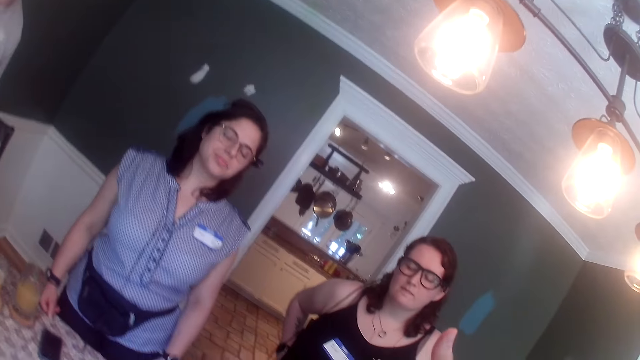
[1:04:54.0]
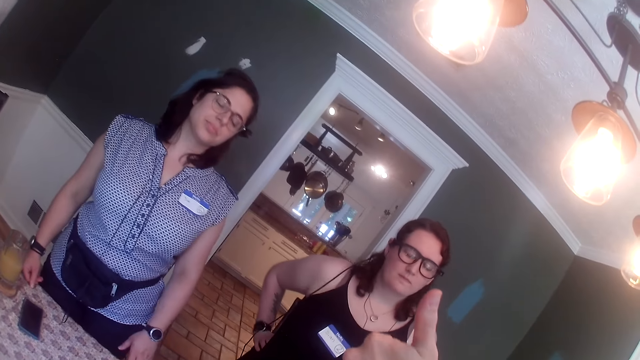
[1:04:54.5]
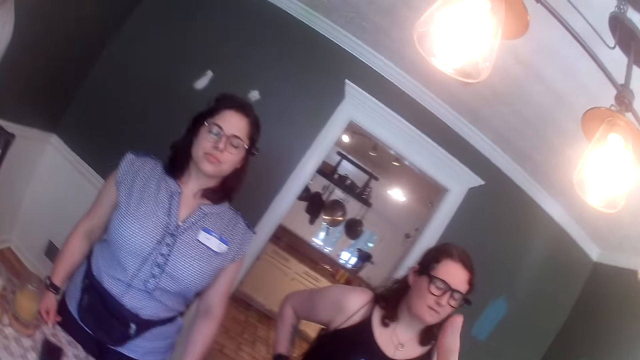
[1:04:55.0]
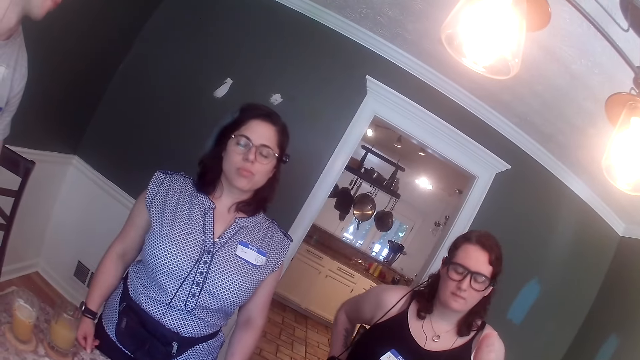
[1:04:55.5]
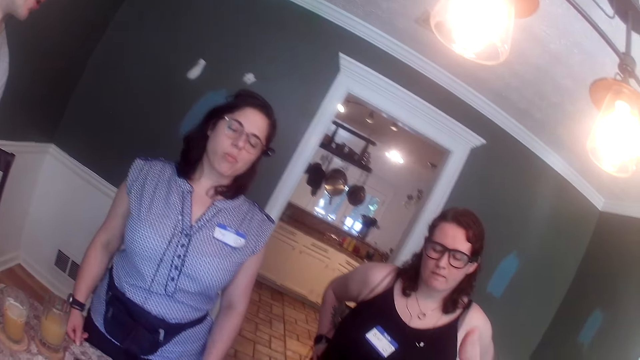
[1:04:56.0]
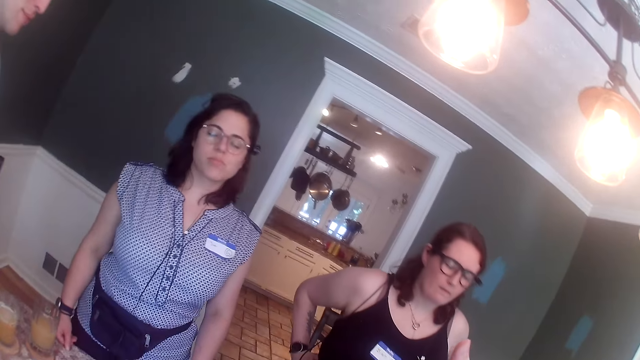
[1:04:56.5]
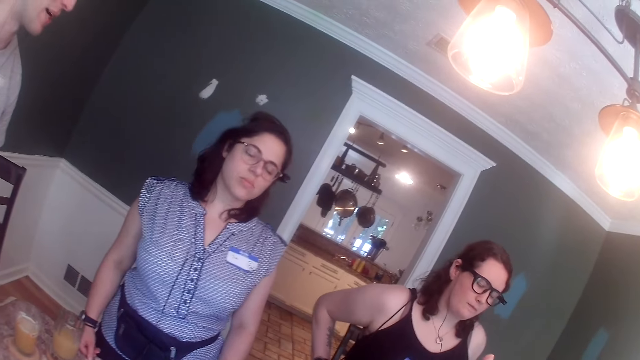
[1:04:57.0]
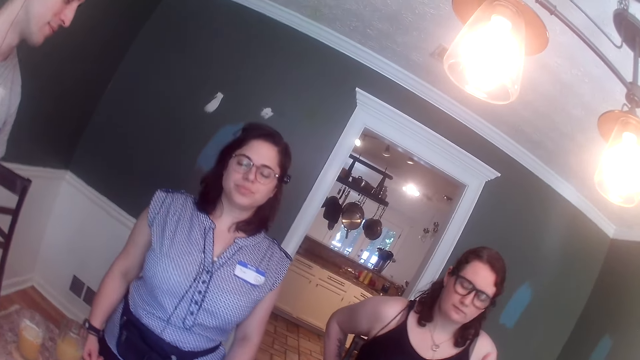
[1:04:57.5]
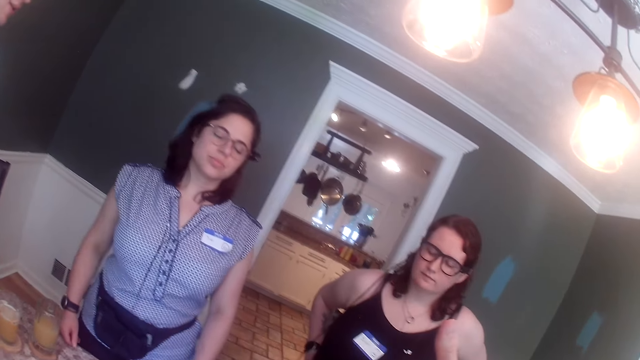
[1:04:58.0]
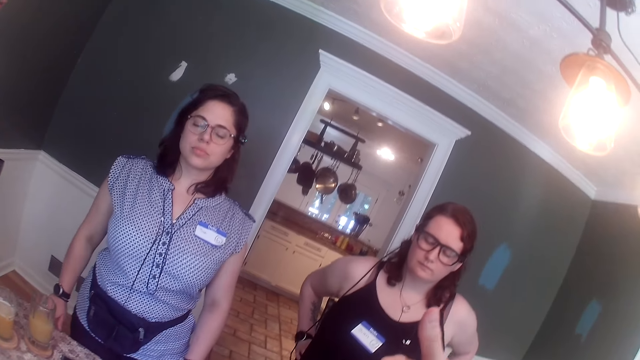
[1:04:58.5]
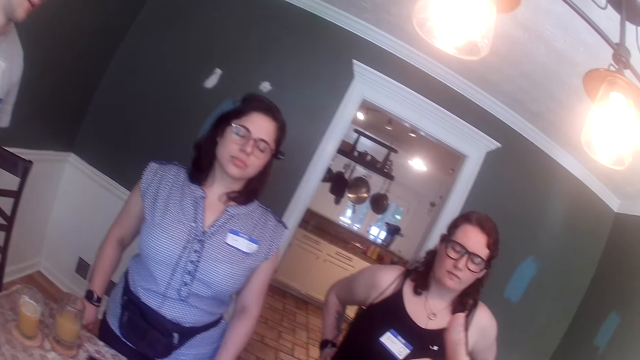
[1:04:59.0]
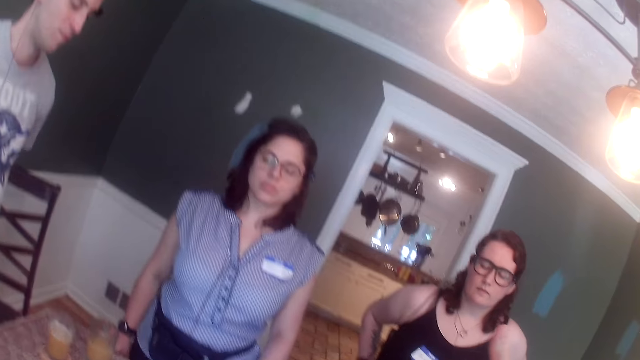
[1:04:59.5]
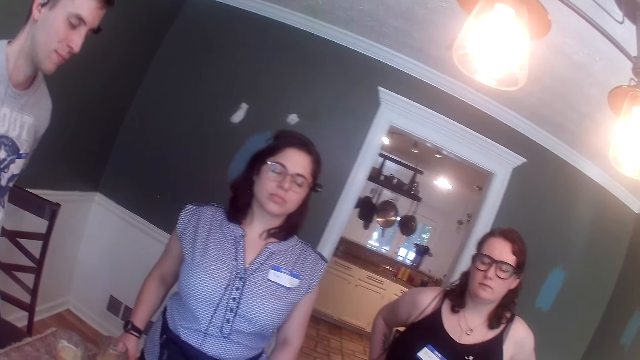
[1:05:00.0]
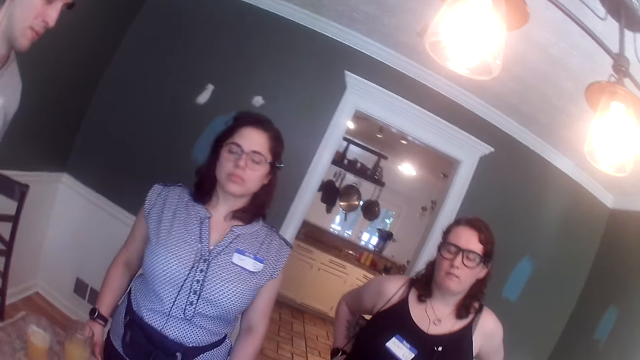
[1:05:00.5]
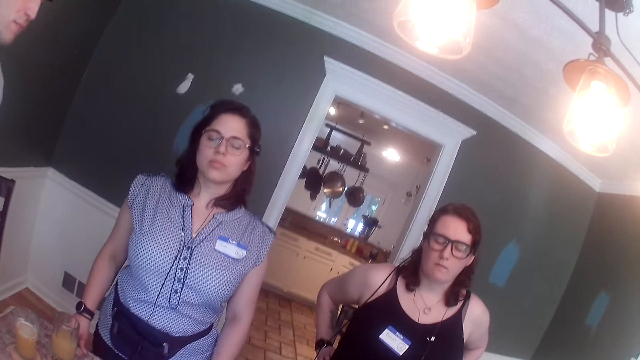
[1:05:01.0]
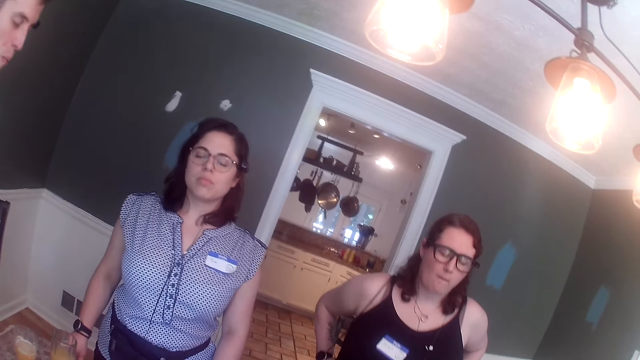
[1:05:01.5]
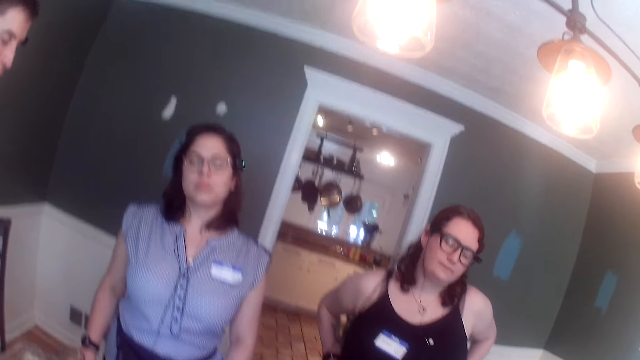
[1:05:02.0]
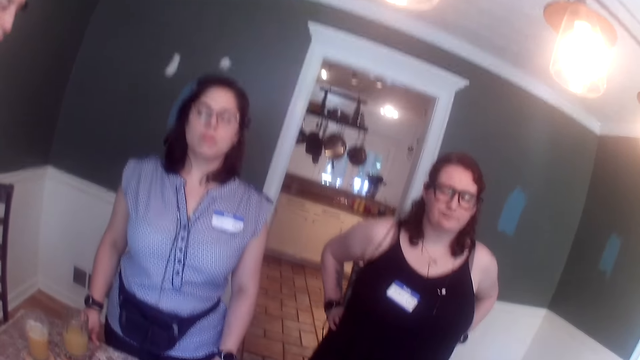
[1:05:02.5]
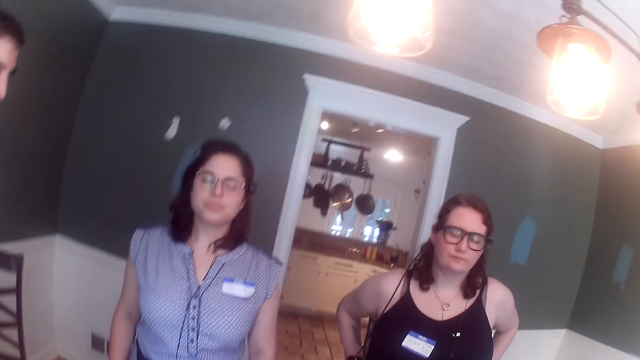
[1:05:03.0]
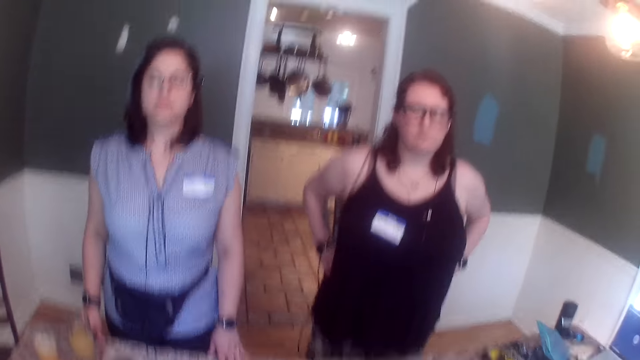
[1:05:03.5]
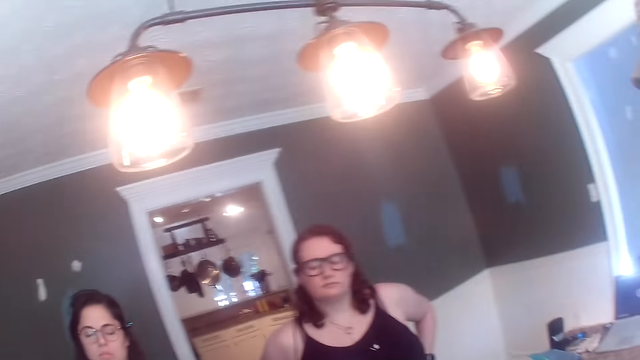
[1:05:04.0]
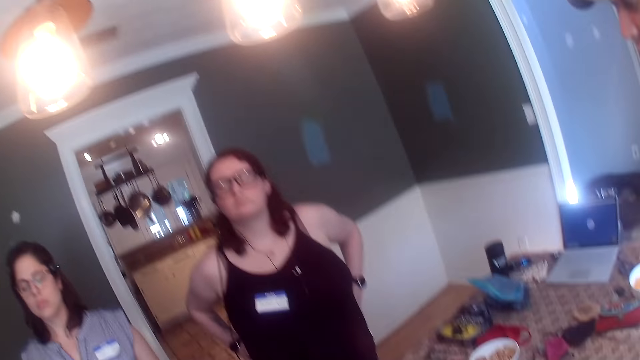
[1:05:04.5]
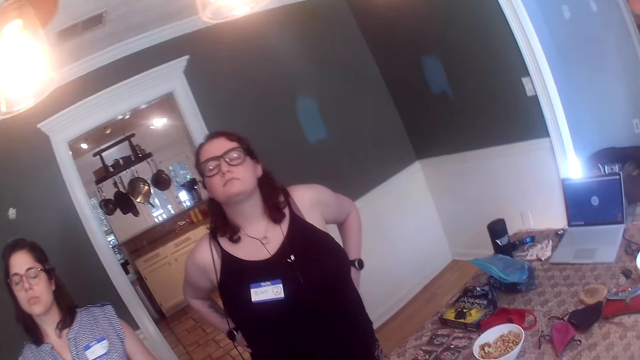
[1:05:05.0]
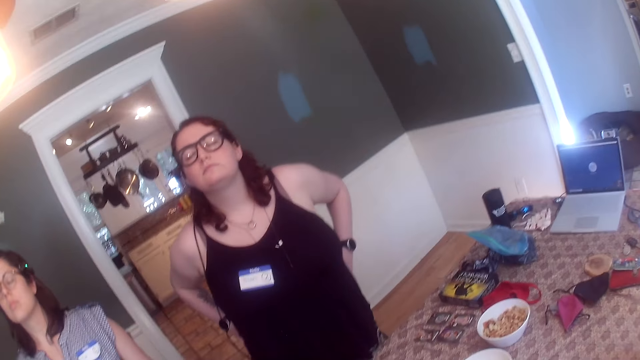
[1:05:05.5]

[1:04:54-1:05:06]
A man dances.

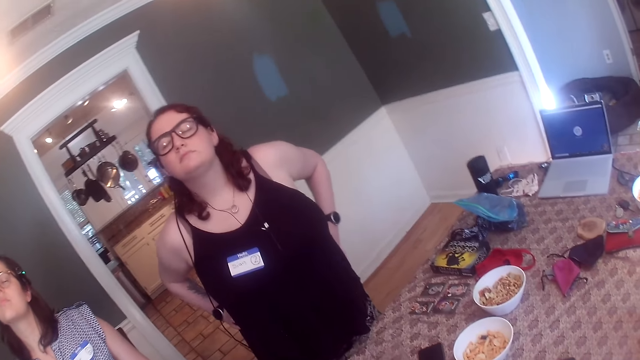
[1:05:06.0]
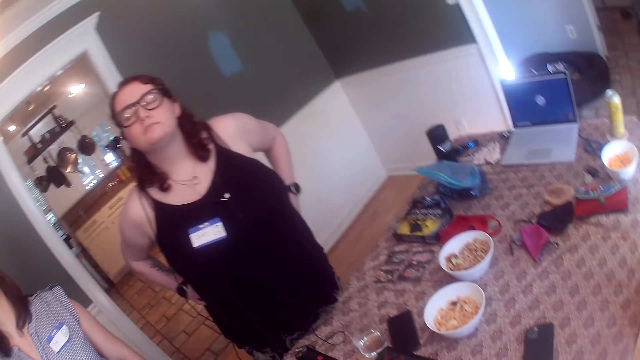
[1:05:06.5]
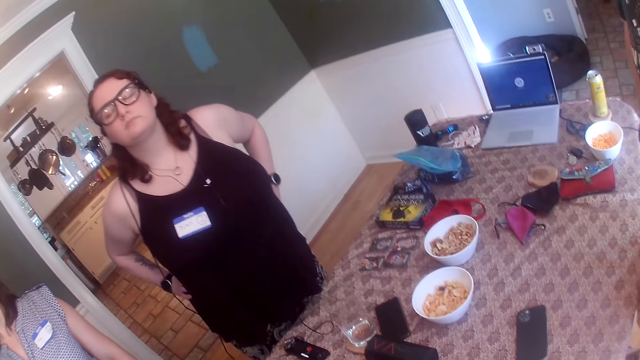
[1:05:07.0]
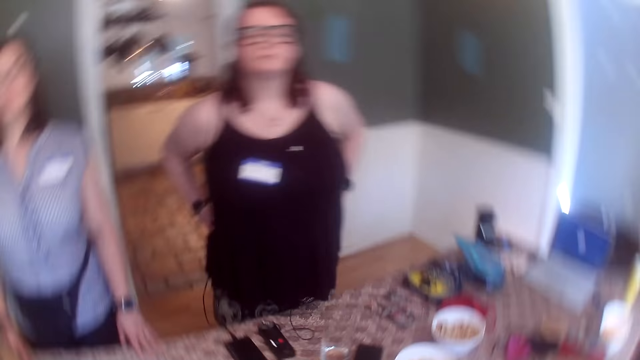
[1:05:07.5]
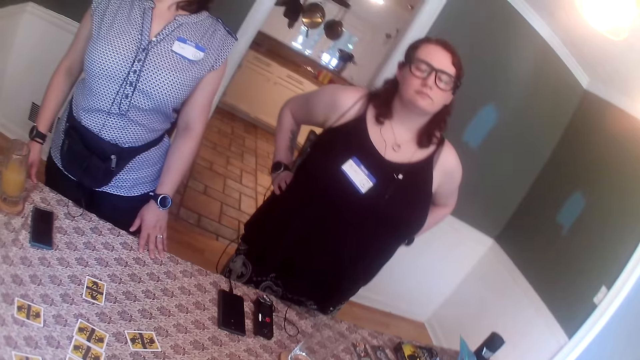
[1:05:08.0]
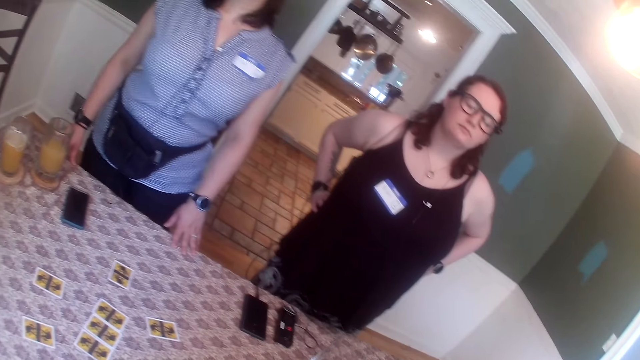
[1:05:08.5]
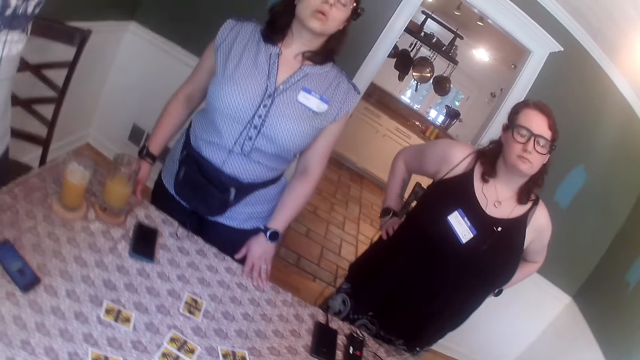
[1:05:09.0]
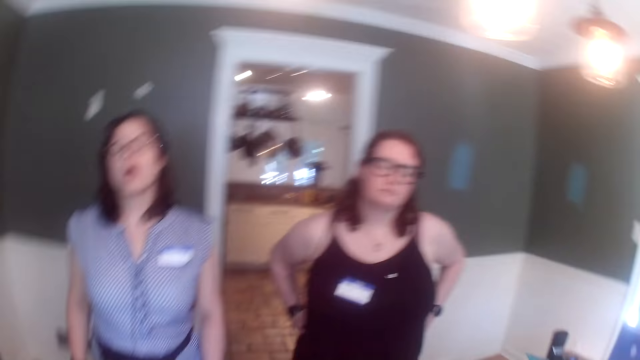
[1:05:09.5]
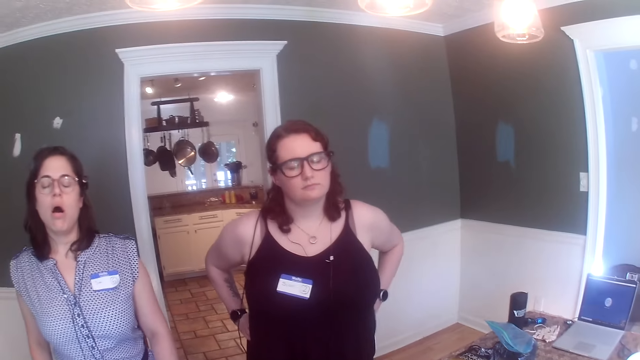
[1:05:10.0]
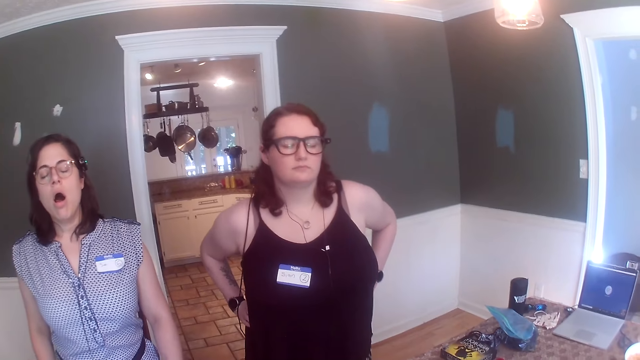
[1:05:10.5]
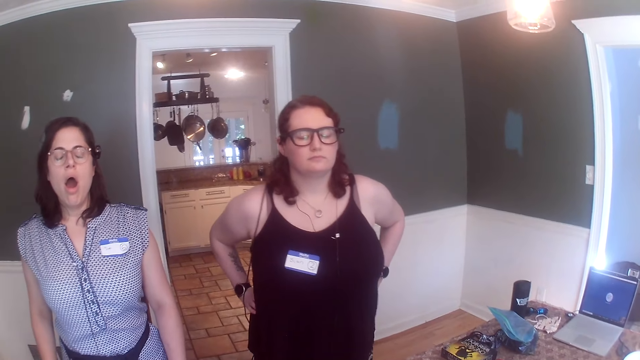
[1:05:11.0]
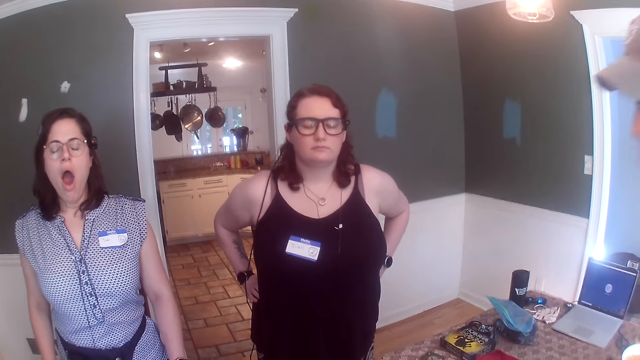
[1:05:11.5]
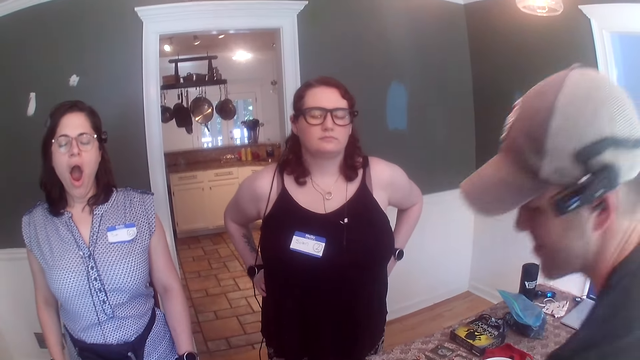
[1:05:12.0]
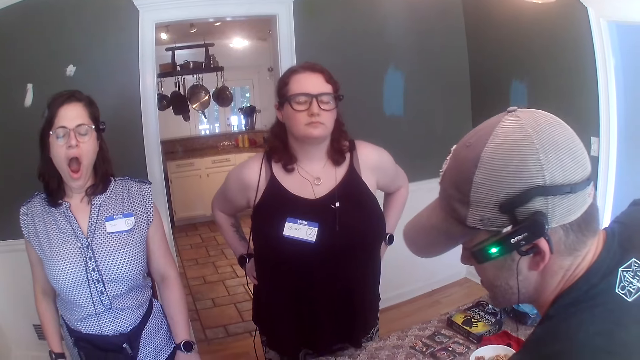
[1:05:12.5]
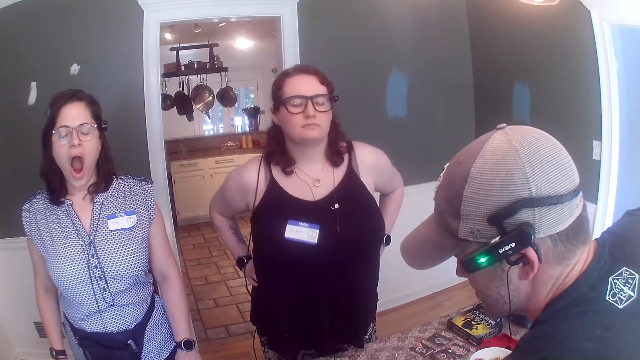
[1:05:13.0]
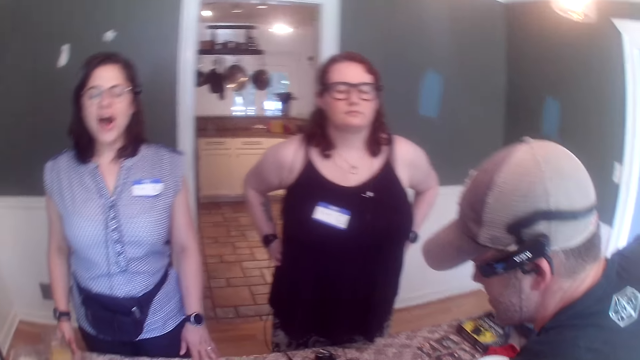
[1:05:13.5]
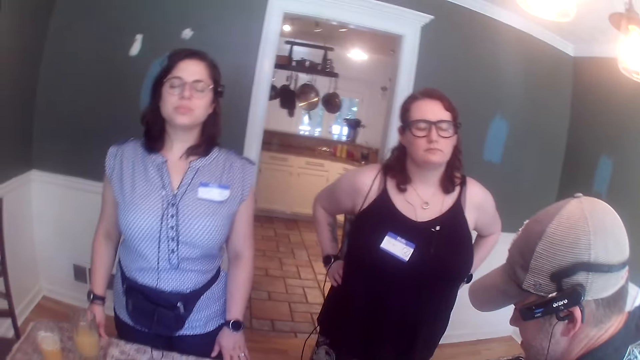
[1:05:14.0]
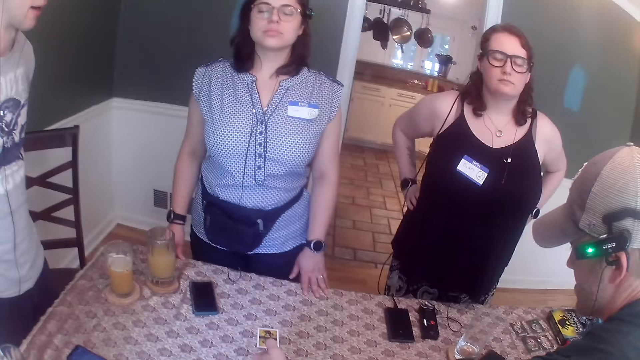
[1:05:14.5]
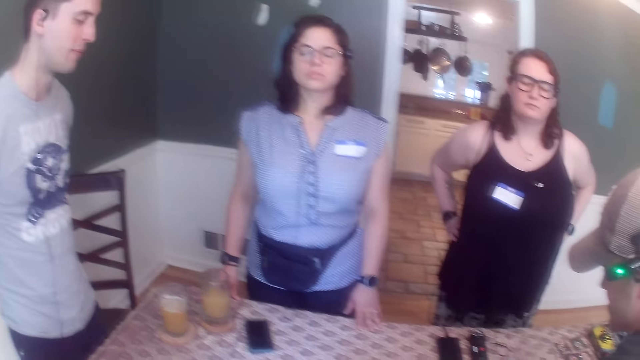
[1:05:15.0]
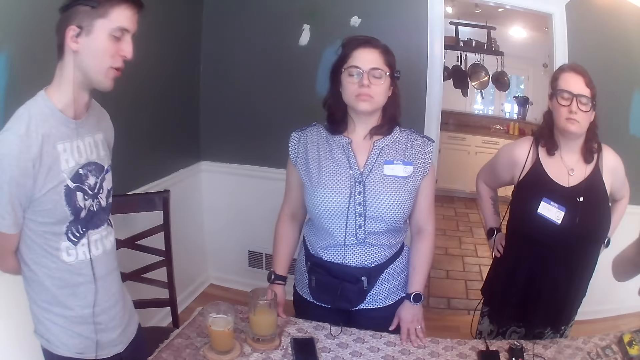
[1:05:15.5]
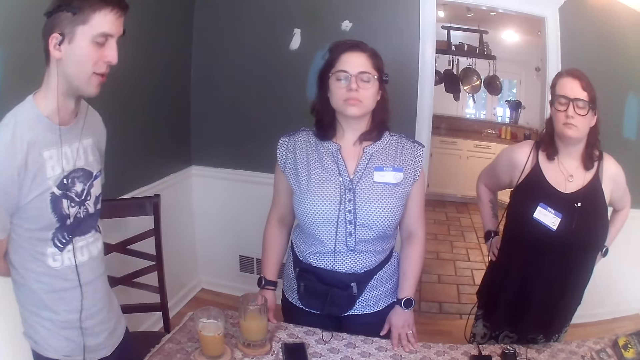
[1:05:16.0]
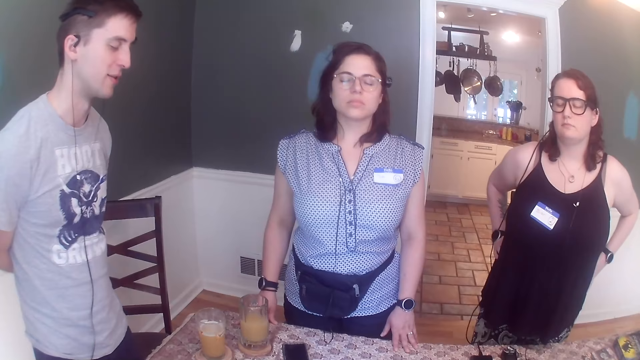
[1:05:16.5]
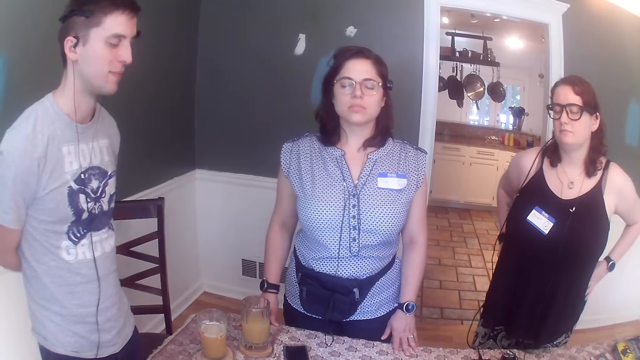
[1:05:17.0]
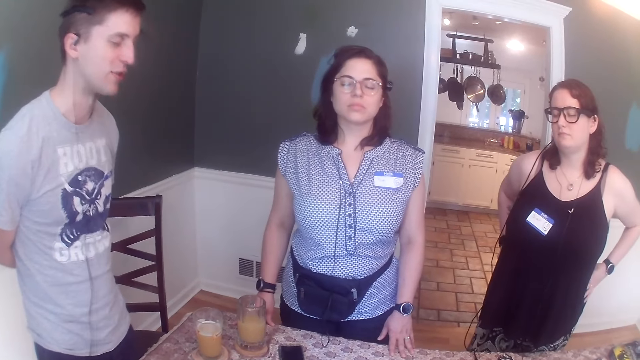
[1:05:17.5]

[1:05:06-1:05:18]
A man stands beside a lady. The lady yawns. Another man bends. The first man converses.
